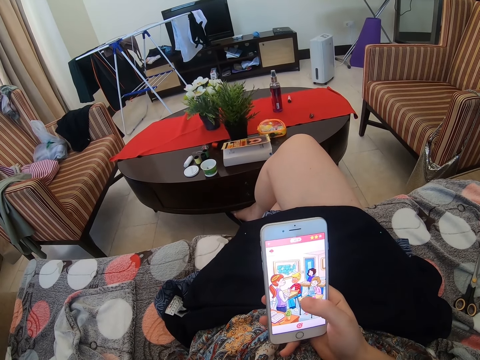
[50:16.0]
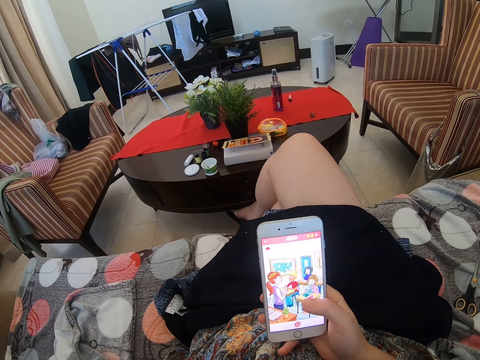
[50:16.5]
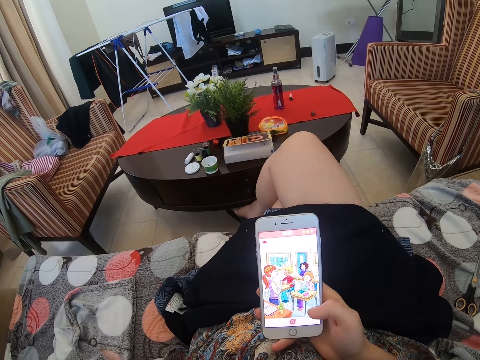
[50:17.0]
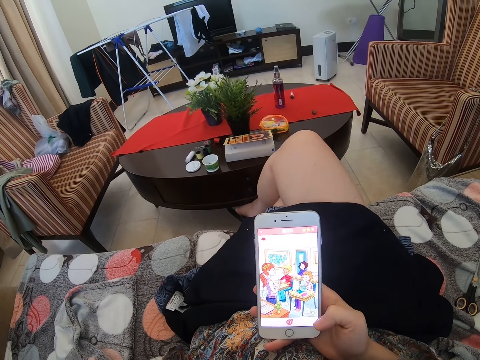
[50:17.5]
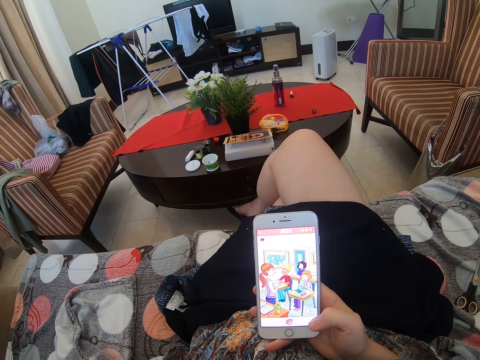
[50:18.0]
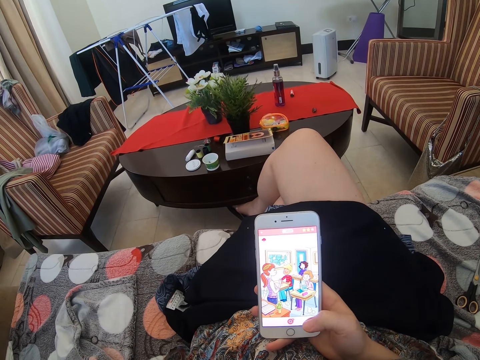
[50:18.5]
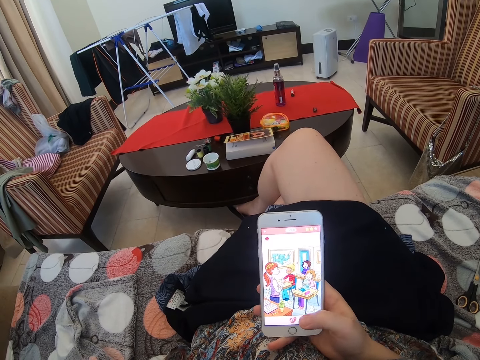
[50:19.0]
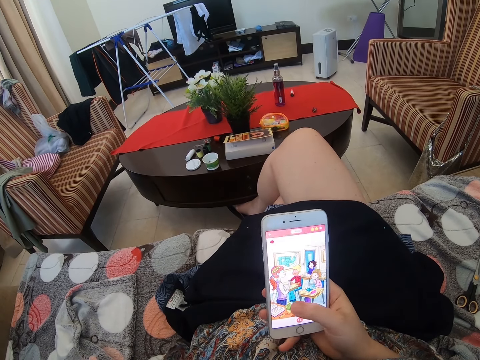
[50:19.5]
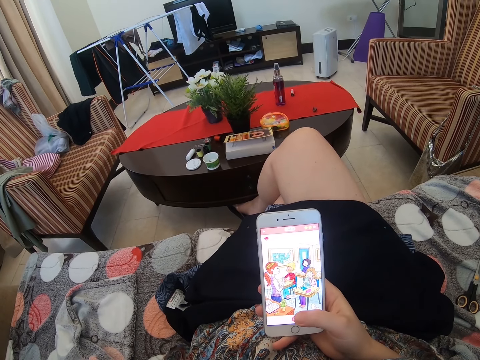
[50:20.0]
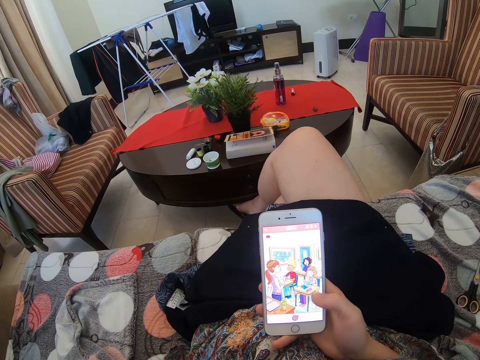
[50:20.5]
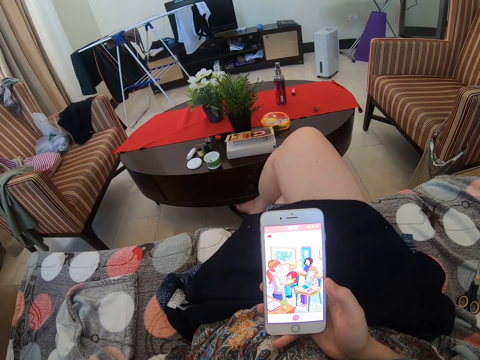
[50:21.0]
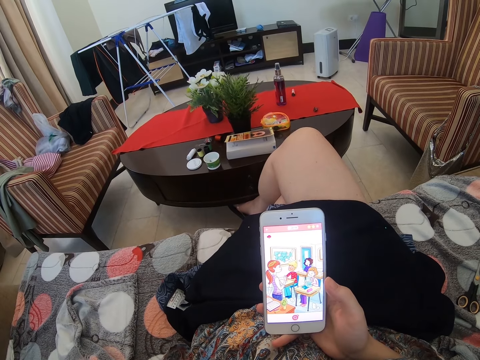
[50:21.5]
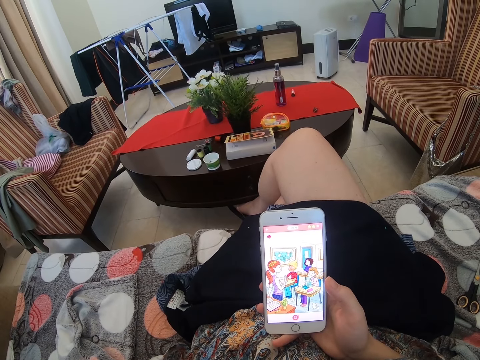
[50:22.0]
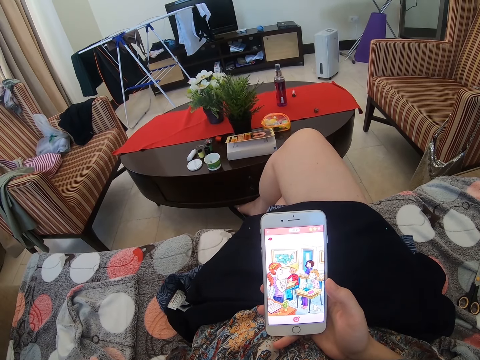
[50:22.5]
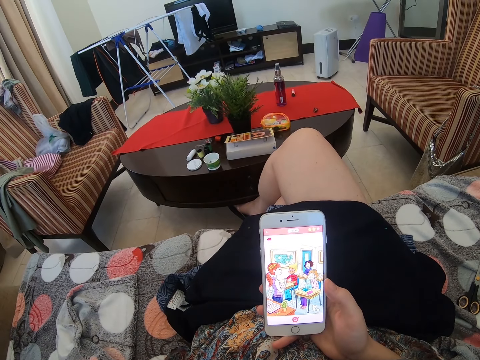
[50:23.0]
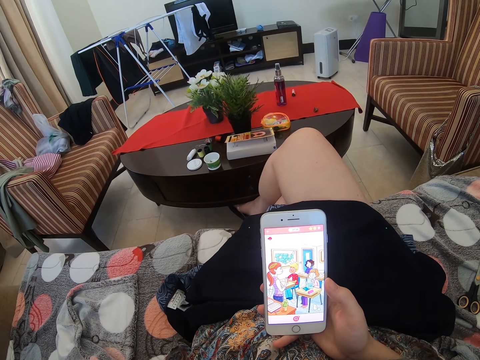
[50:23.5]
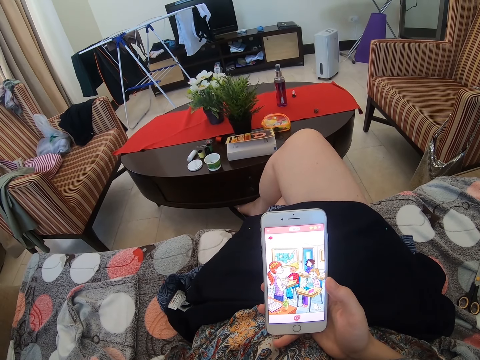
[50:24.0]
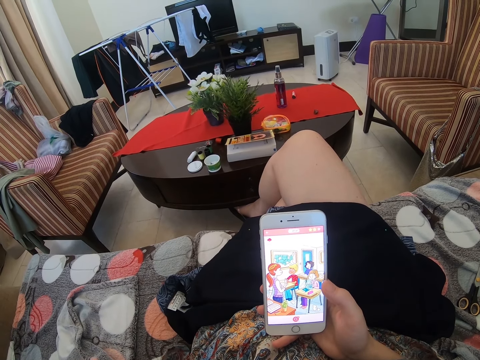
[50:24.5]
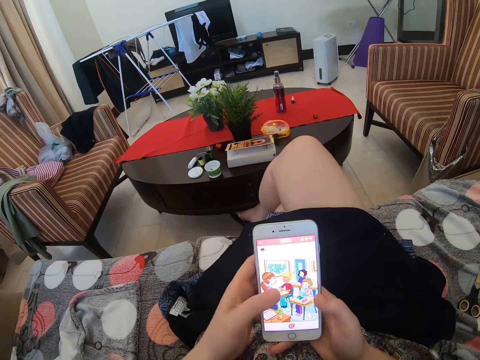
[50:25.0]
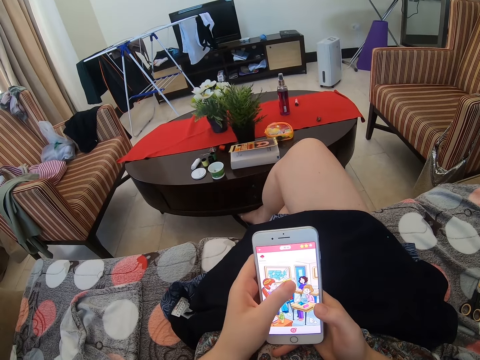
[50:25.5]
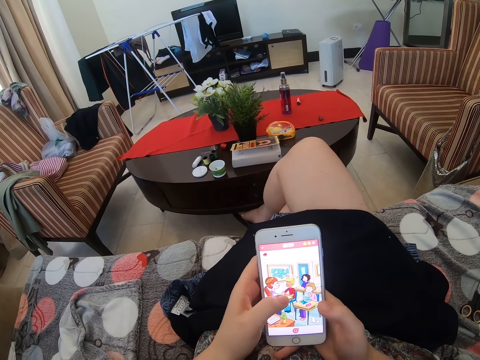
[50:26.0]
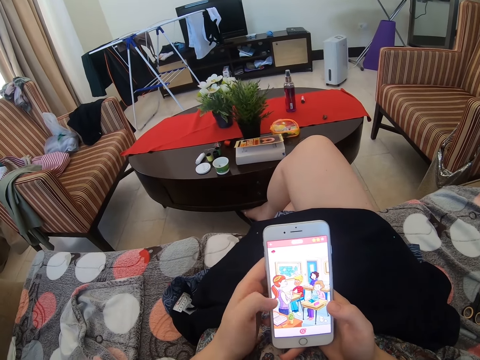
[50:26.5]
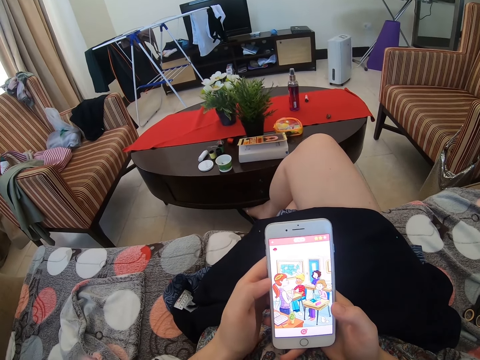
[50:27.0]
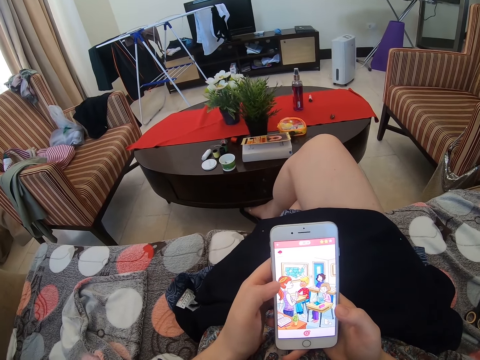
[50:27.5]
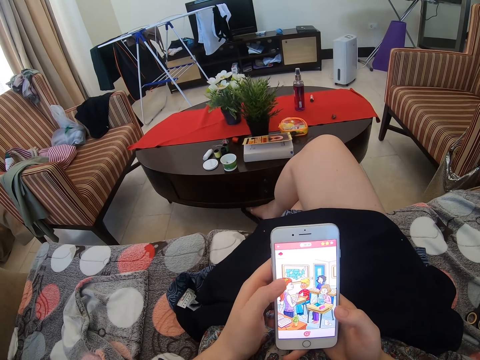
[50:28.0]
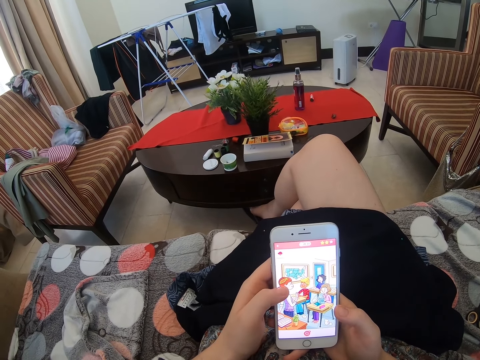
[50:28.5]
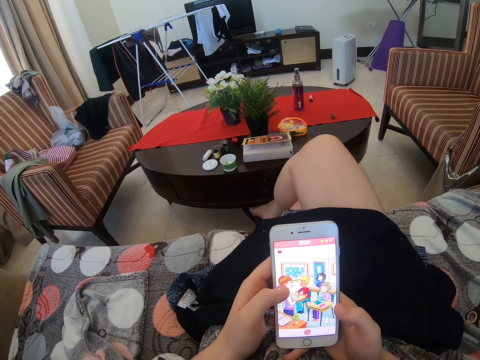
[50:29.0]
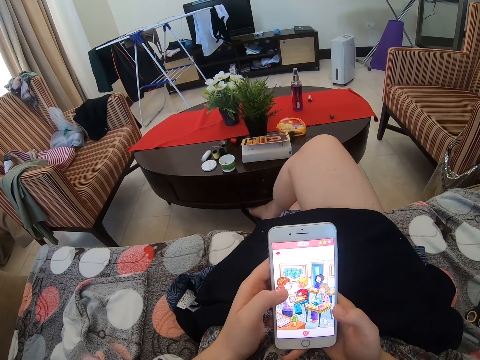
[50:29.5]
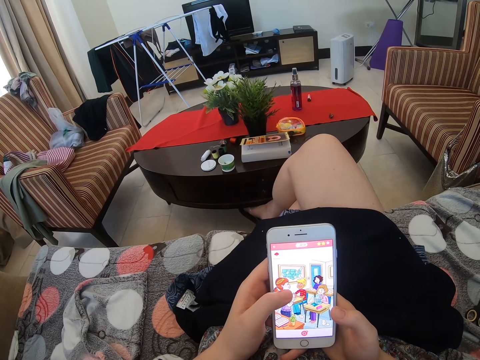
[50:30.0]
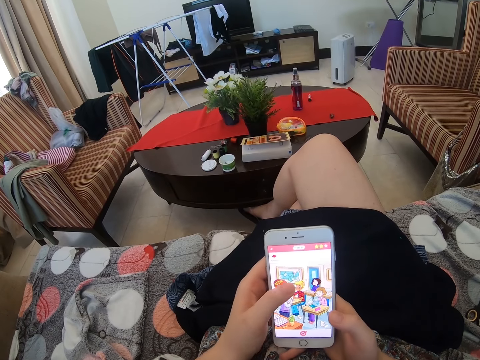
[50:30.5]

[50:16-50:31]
The camera wearer plays a game on the phone. They touch the phone. They play games.

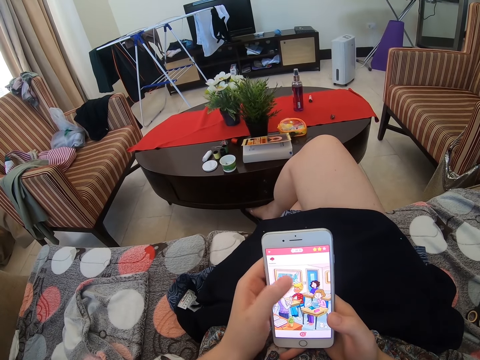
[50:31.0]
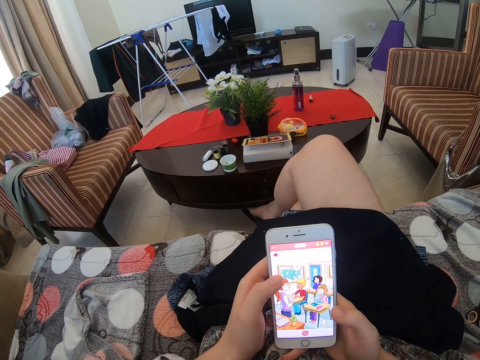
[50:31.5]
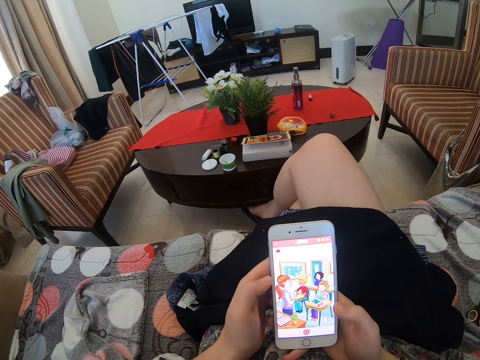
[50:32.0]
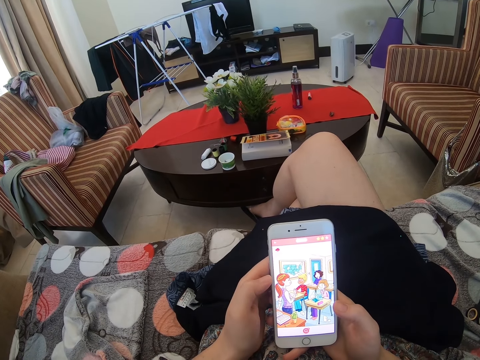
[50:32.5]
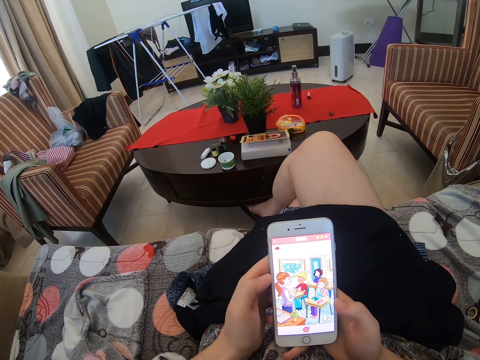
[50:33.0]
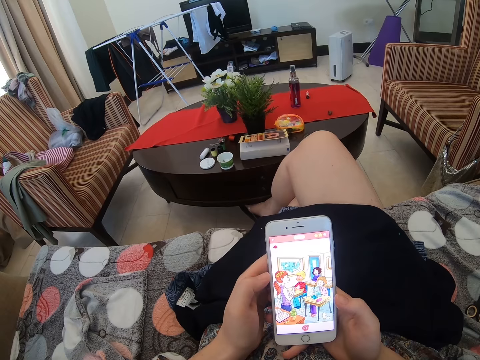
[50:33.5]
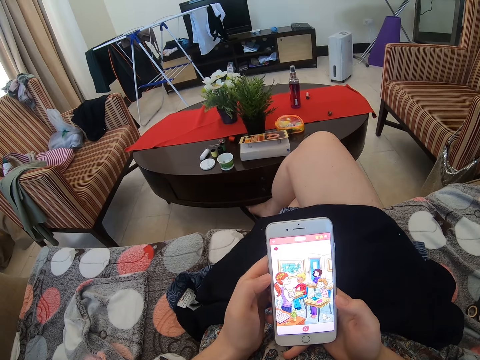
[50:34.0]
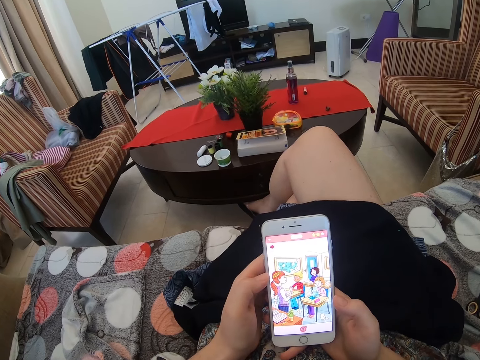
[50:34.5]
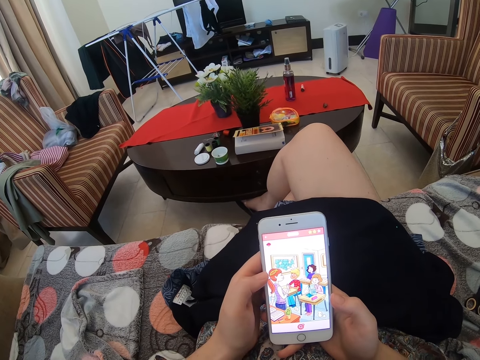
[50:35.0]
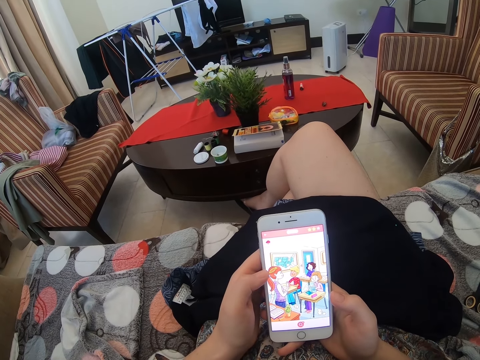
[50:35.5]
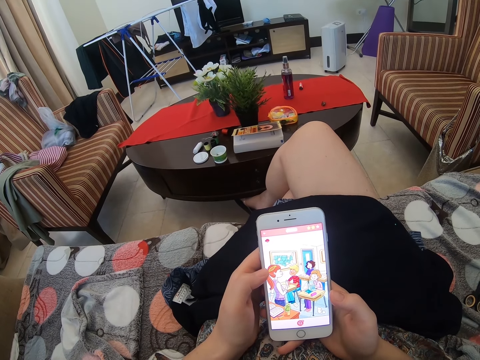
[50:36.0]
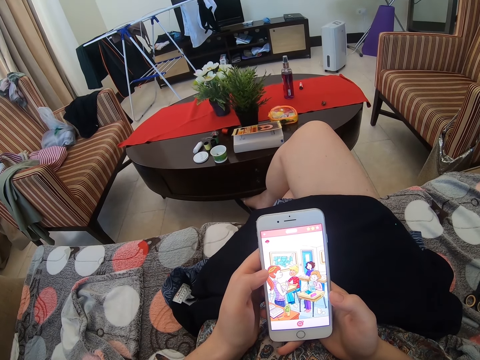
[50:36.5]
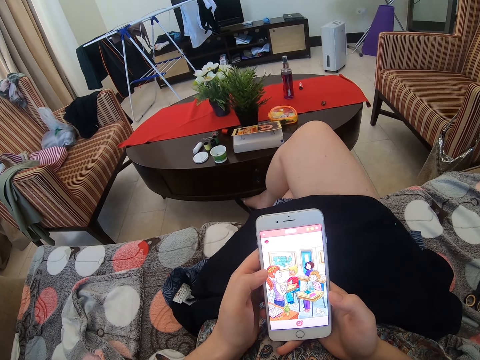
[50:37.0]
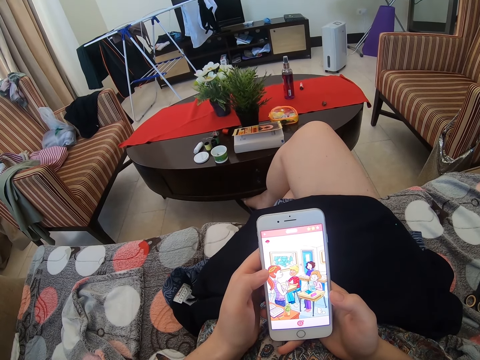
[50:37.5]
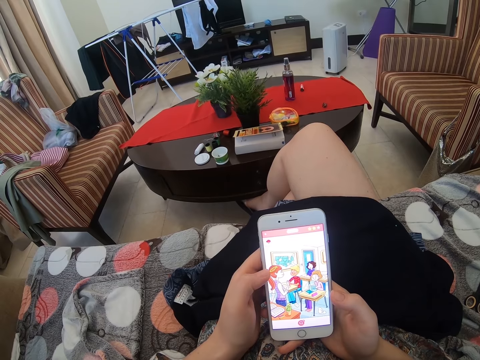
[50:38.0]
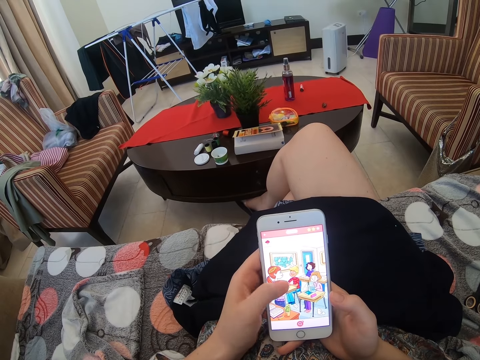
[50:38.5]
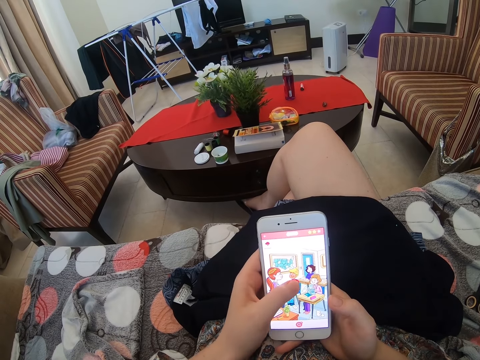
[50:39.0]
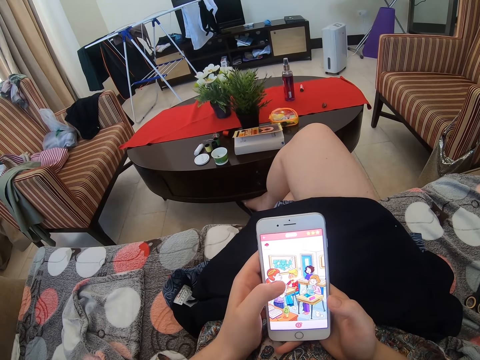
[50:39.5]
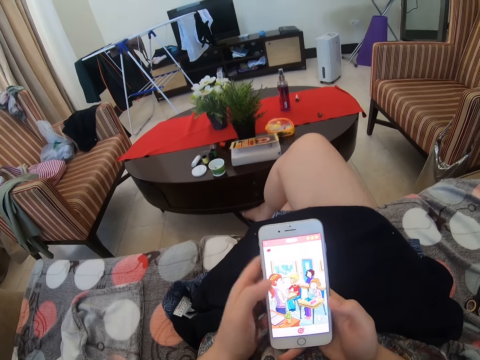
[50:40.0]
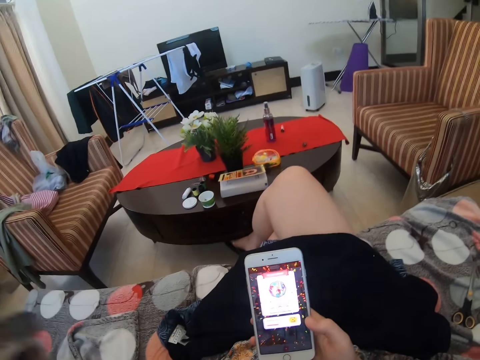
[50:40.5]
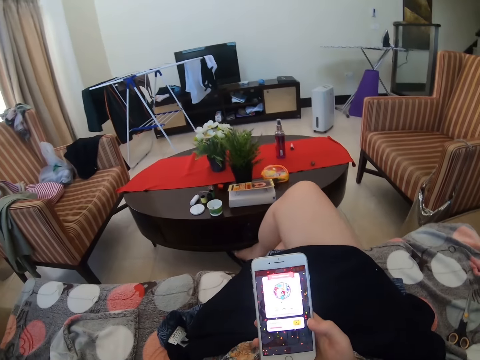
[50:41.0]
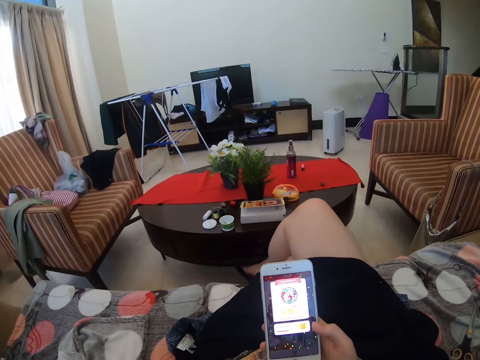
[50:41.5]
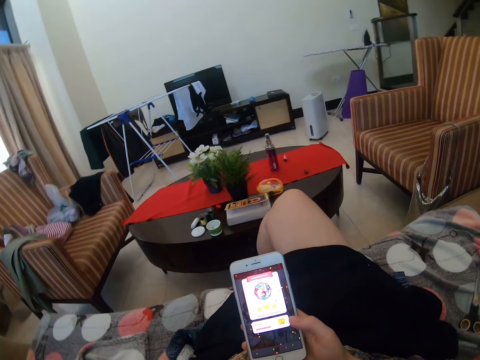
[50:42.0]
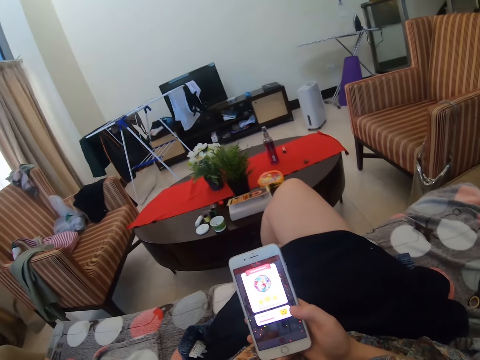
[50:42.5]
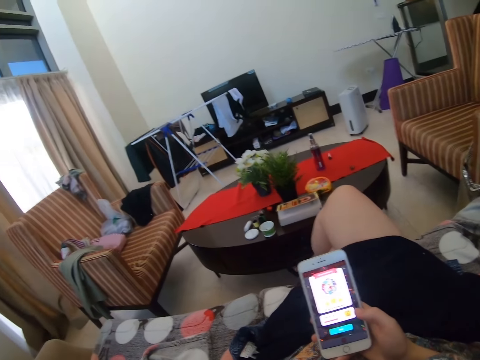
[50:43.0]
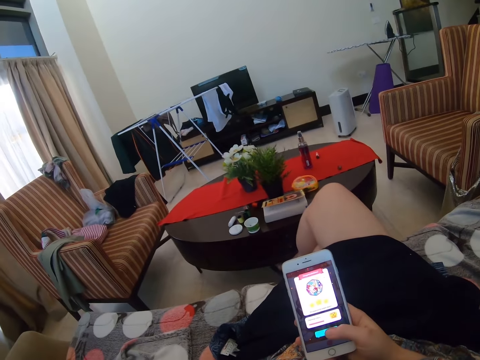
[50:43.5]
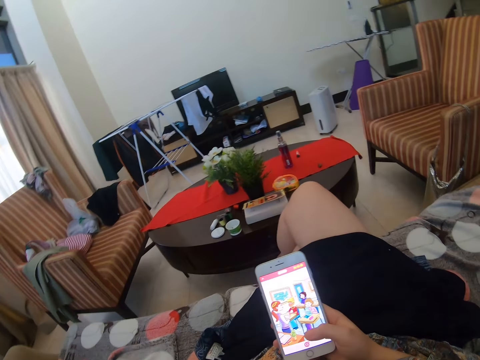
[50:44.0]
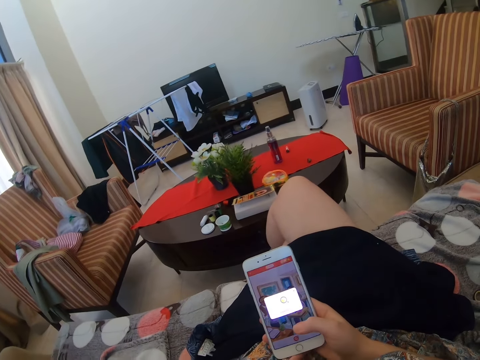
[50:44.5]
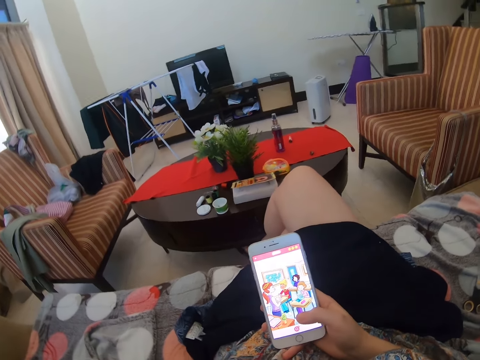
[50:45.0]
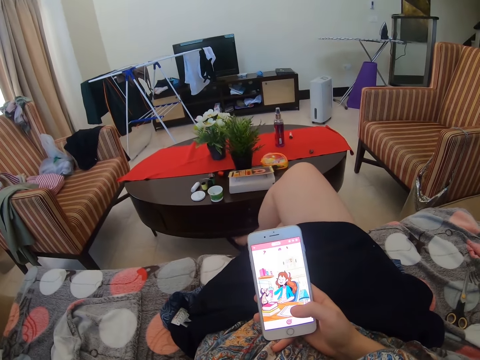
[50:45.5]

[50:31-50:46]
The camera wearer raises a hand up. She scratches her head. She plays a game on the phone.
